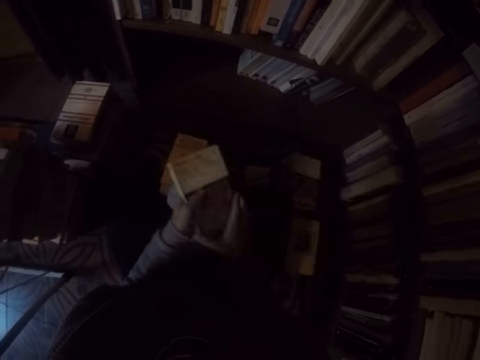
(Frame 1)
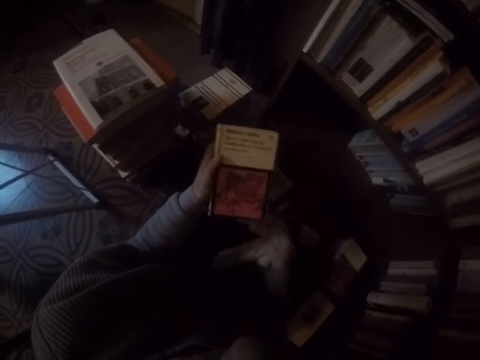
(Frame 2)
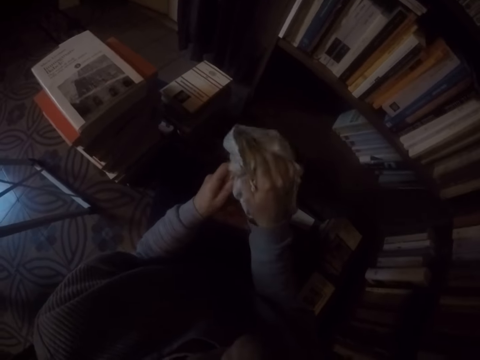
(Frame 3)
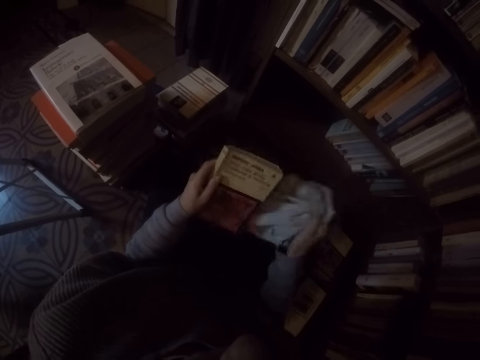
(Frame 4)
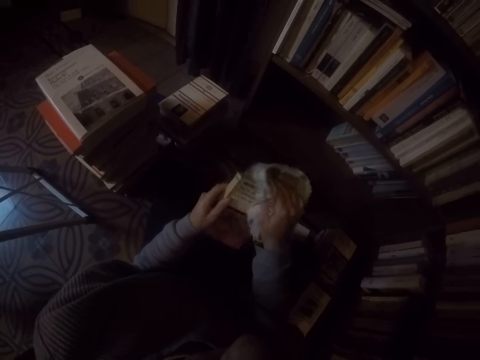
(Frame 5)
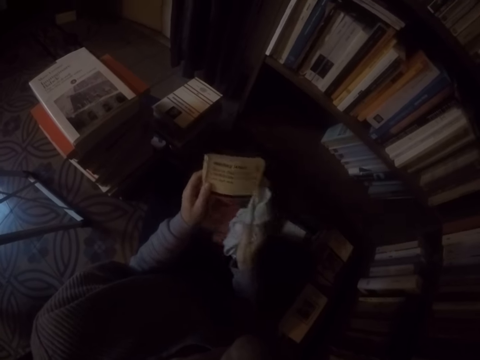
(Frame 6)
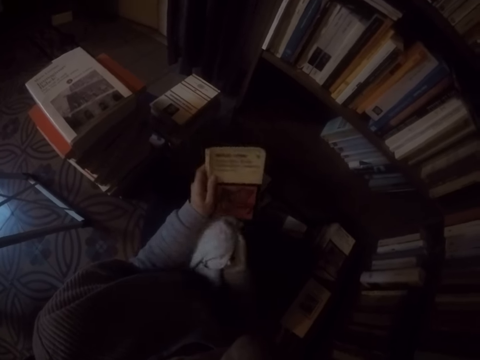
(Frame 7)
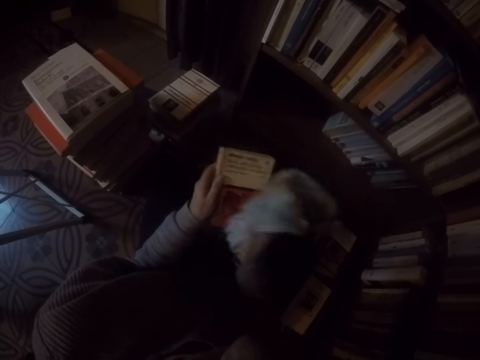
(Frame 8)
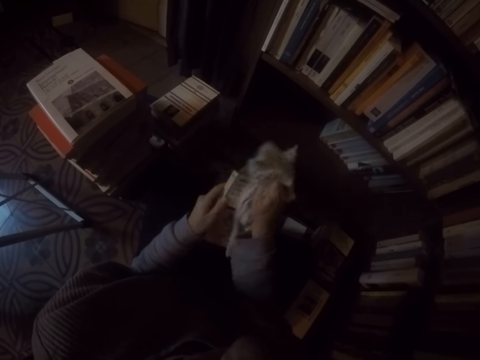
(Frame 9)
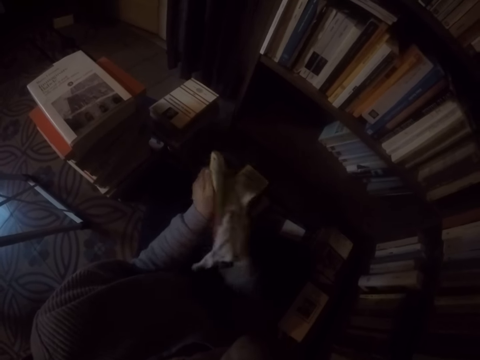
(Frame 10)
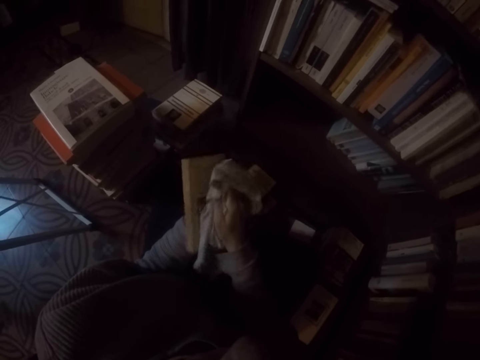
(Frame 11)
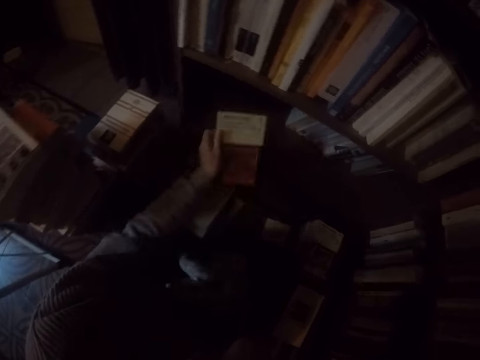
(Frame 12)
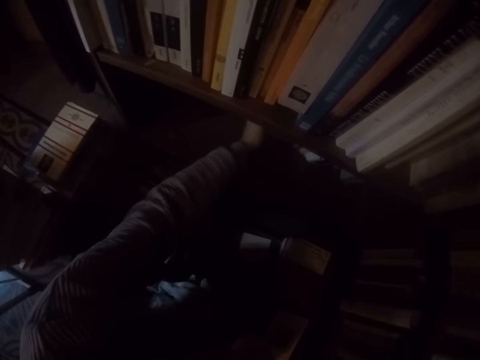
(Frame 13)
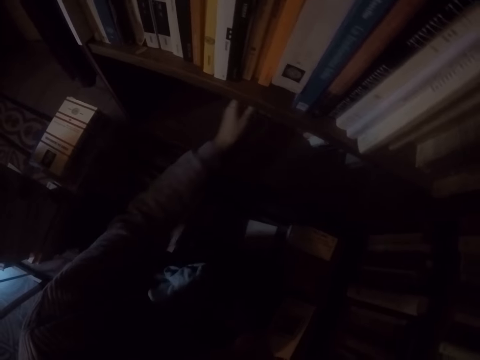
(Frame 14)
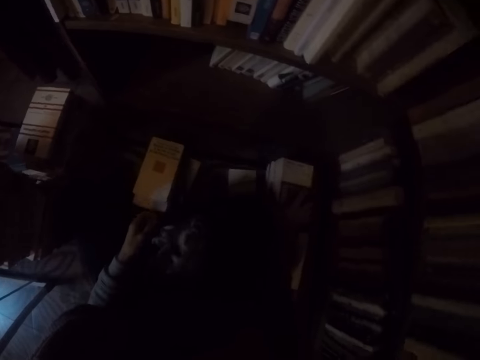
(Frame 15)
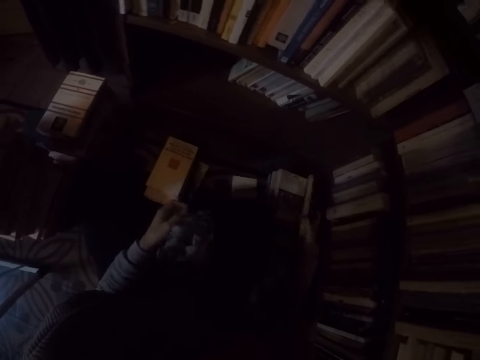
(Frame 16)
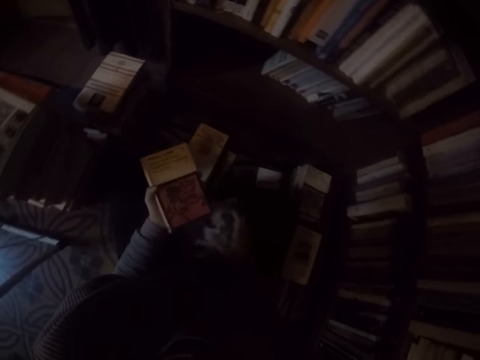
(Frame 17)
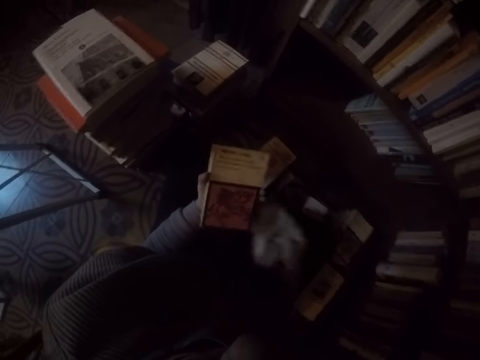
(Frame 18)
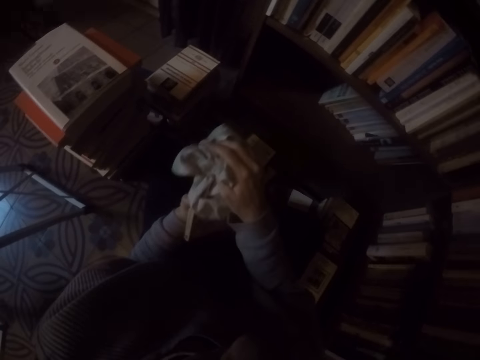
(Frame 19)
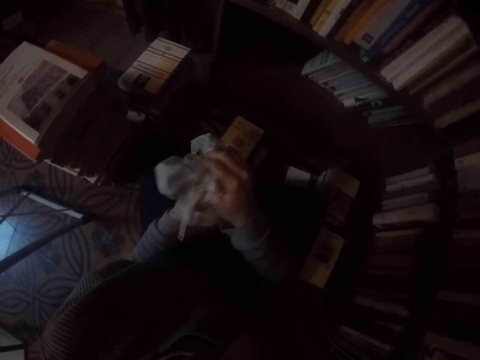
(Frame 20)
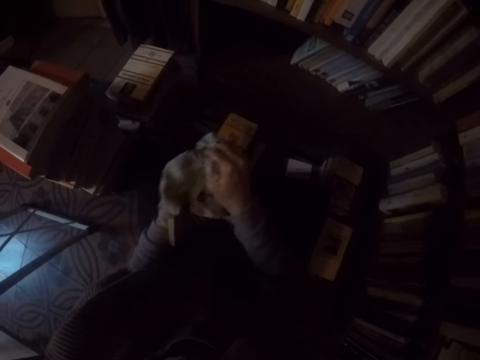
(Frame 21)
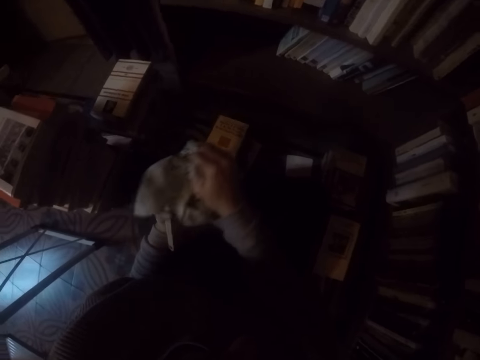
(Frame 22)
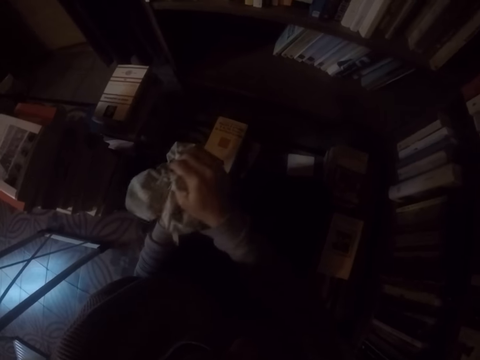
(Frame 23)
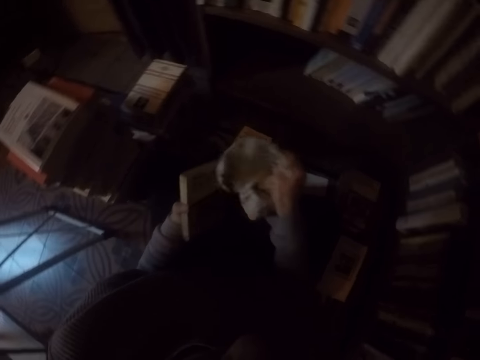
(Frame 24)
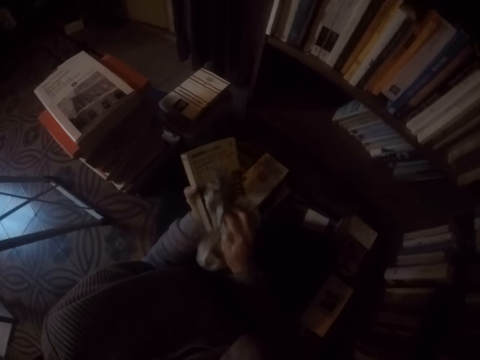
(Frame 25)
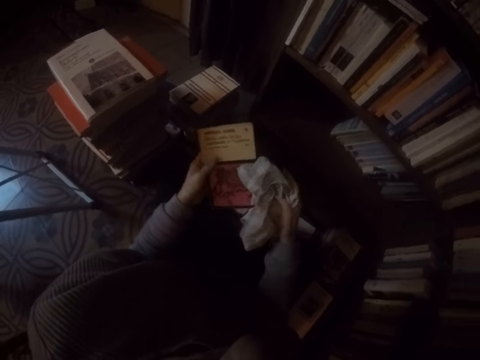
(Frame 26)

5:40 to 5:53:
The camera wearer passes the book in her right hand to her left hand. She picks the book. She picks up the rag on the ground with her right hand. She wipes the book in her left hand with the rag in her right hand. She places the book in her left hand into the shelf. She drops the rag in her right hand on the ground. She picks up a book on the ground with her right hand. She passes the book in her right hand to her left hand. She picks up the rag on the ground with her right hand. She wipes the book in her left hand with the rag in her right hand.

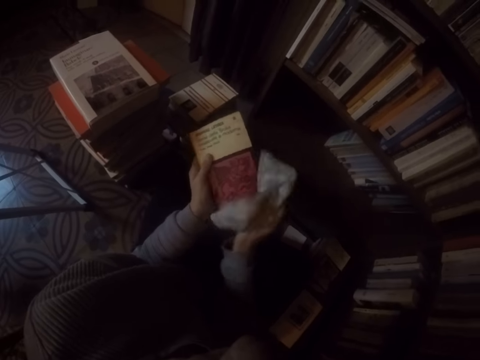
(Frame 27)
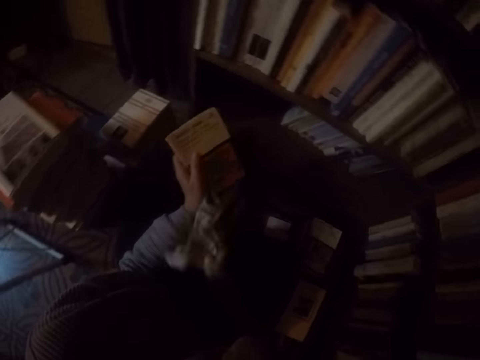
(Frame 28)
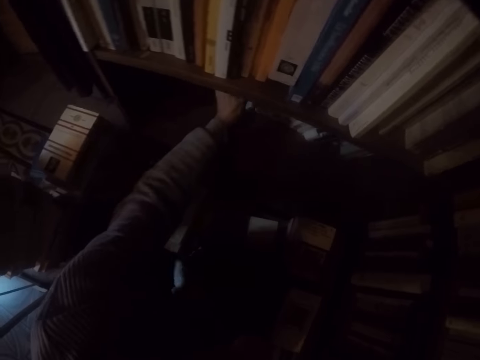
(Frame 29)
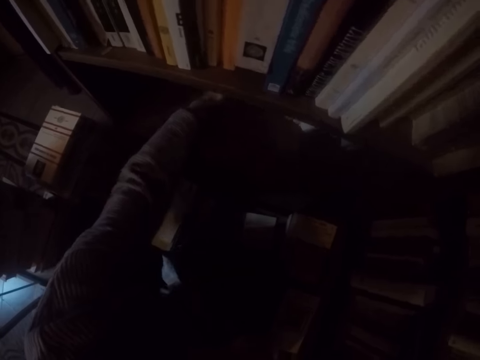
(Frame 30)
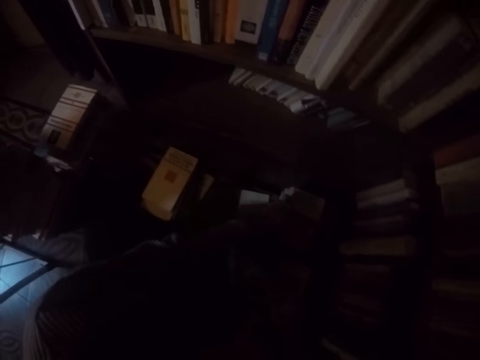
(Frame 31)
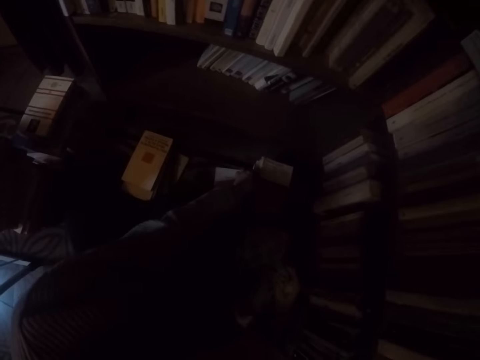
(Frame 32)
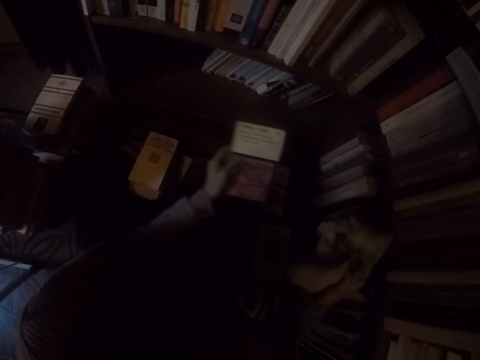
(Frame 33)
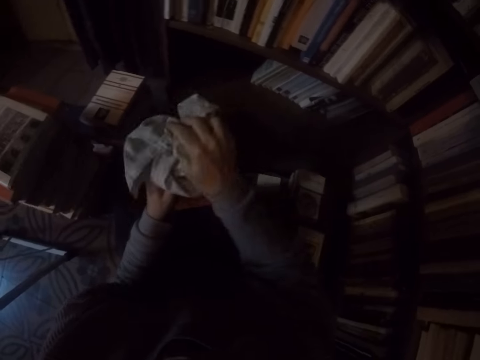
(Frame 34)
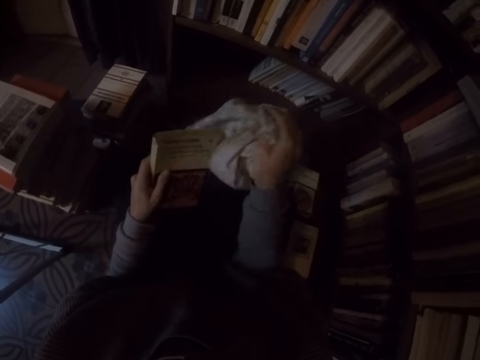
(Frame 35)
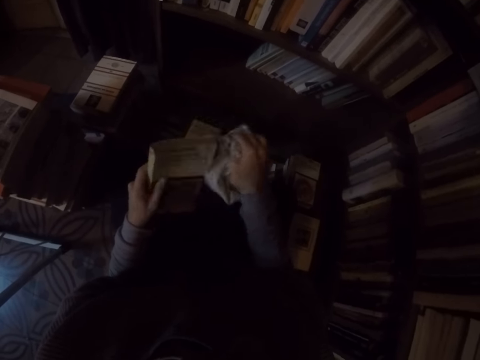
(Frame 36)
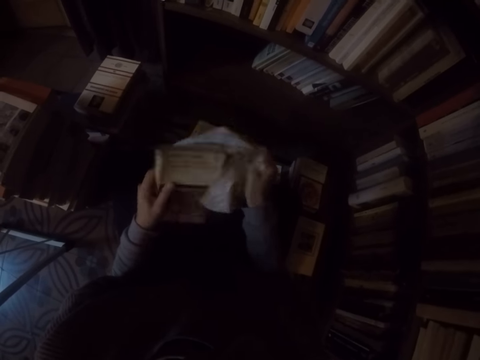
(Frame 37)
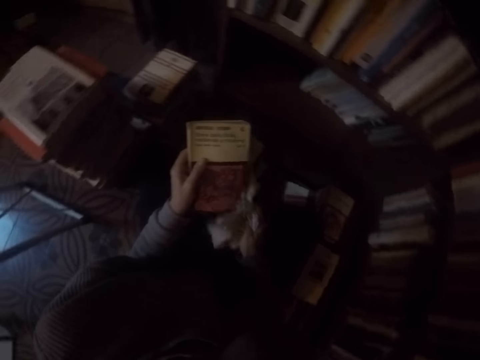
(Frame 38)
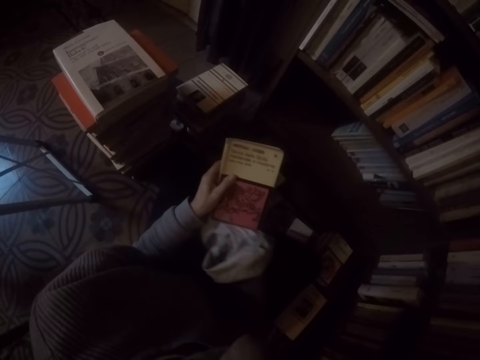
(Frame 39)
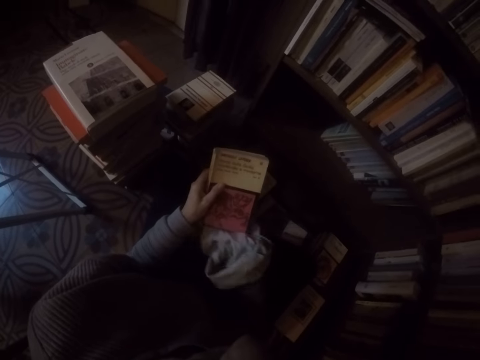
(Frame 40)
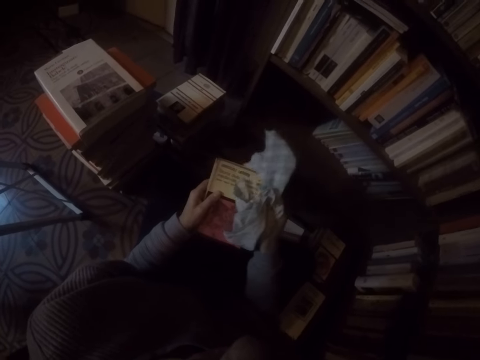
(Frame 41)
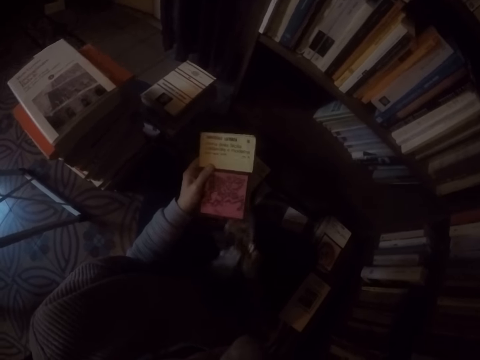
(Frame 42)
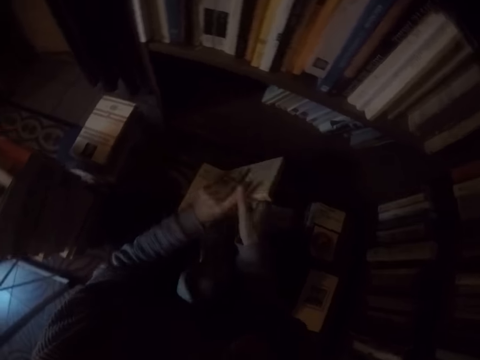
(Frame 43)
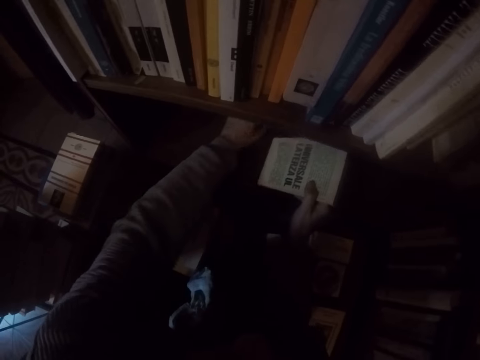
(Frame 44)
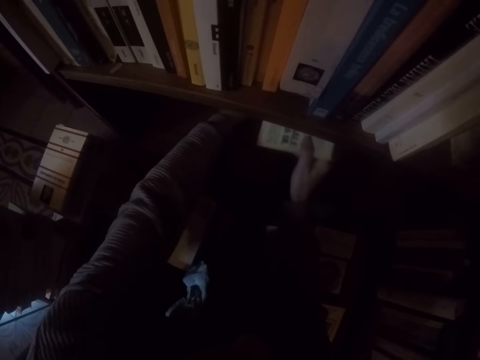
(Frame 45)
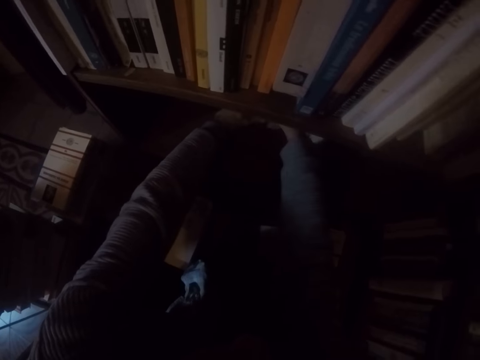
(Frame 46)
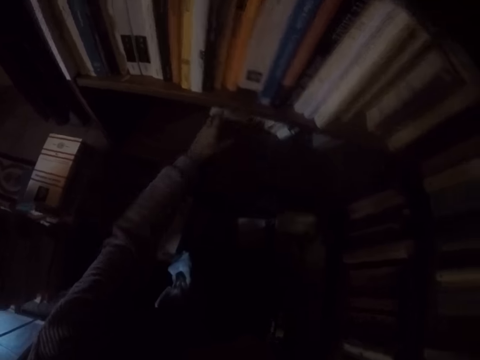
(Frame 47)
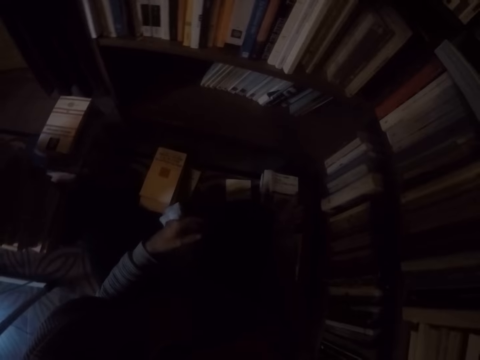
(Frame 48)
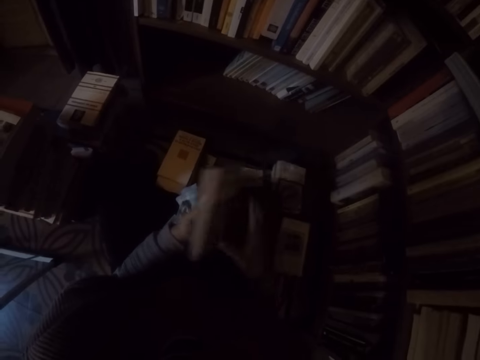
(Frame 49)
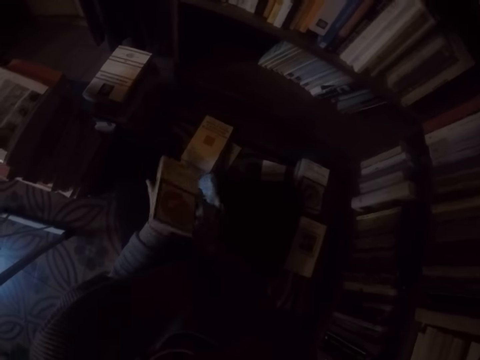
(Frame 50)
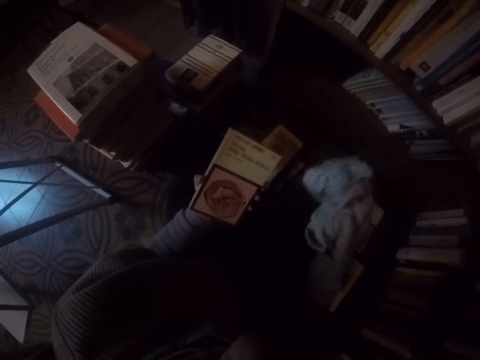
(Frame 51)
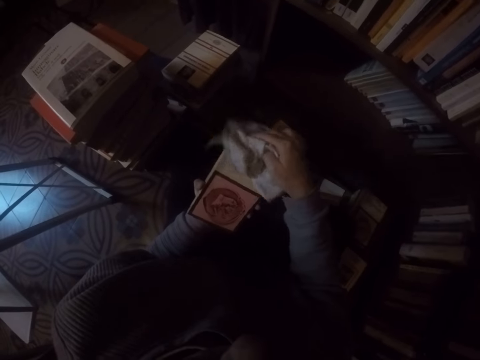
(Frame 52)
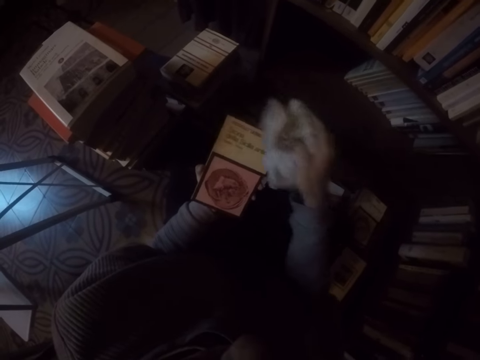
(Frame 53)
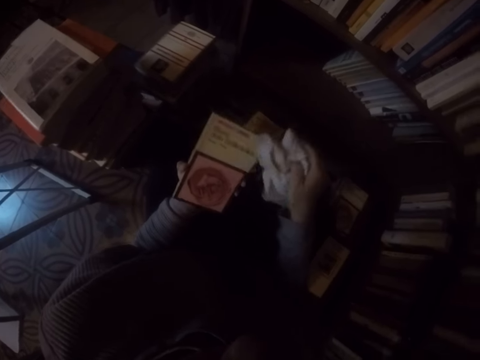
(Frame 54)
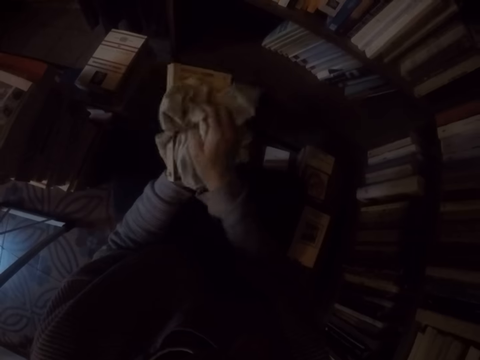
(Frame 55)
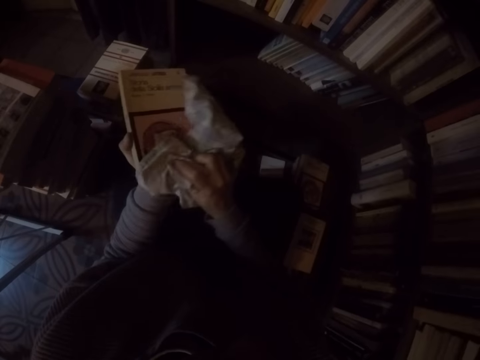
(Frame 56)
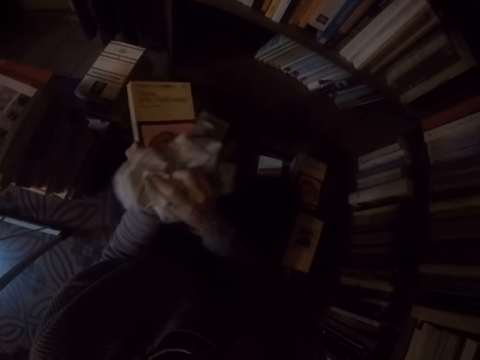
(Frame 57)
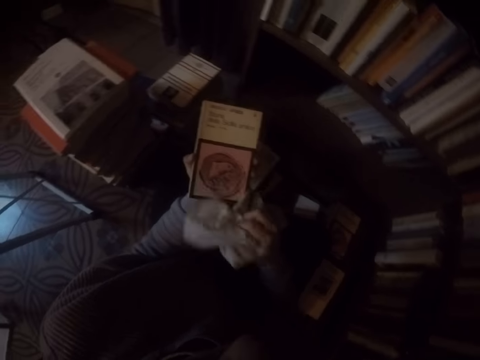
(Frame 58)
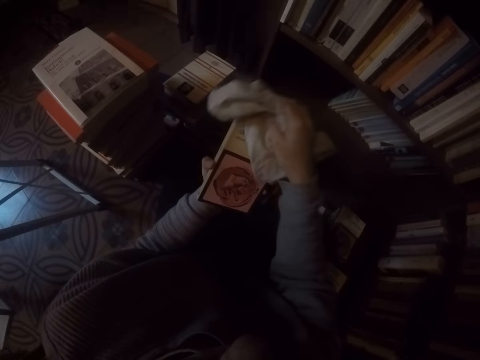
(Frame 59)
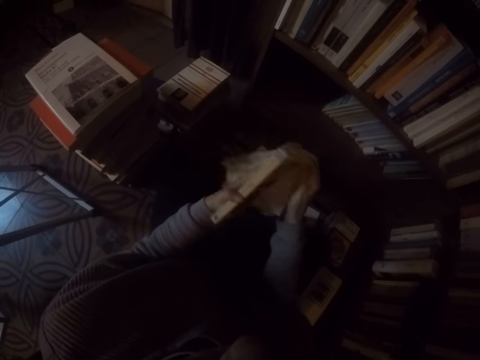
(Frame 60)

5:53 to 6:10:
The camera wearer places the book in her left hand into the shelf. She picks up a book on the ground with her left hand. She wipes the book in her left hand with the rag in her right hand. She drops the rag in her right hand on the ground. She passes the book in her left hand to her right hand. She places the book in her right hand into the shelf. She adjusts some books in the shelf with her left hand. She picks up a book on the ground with her right hand. She passes the book in her right hand to her left hand. She picks up the rag on the ground with her right hand. She wipes the book in her left hand with the rag in her right hand.
